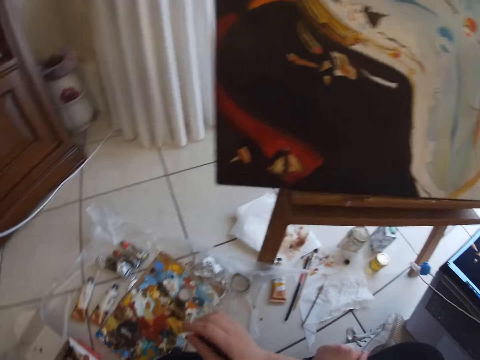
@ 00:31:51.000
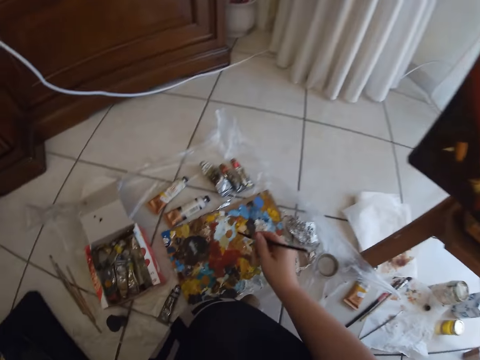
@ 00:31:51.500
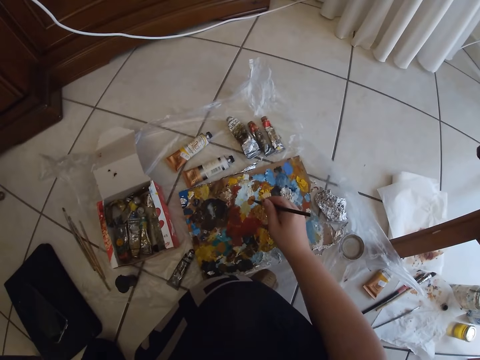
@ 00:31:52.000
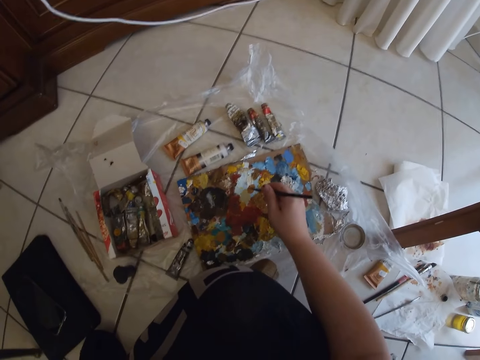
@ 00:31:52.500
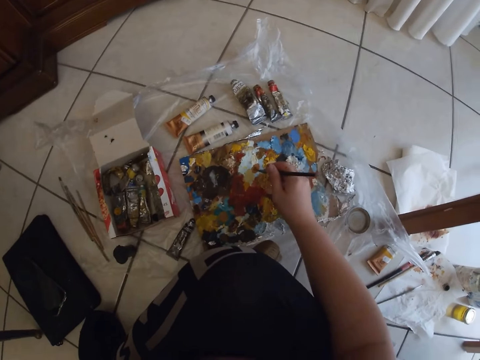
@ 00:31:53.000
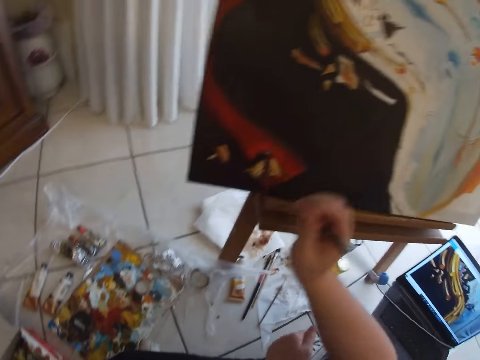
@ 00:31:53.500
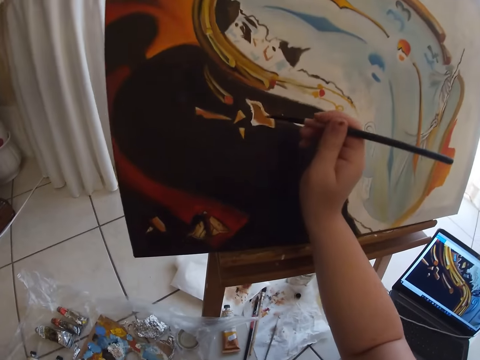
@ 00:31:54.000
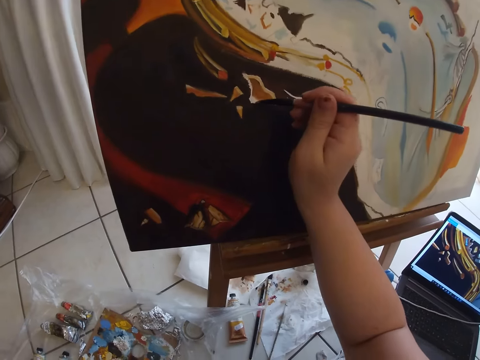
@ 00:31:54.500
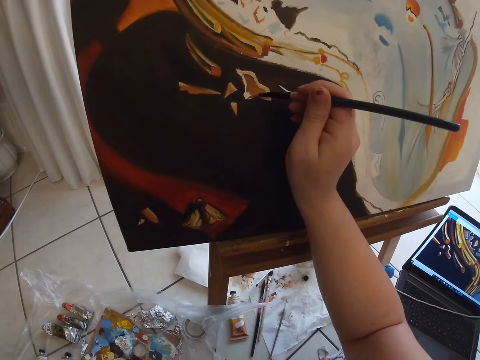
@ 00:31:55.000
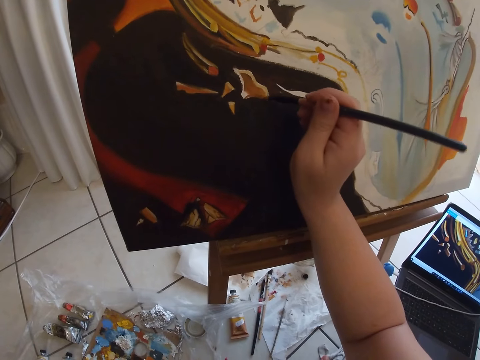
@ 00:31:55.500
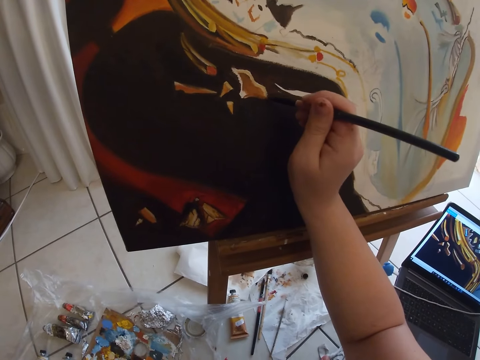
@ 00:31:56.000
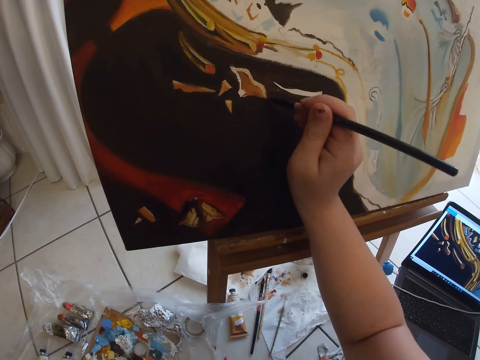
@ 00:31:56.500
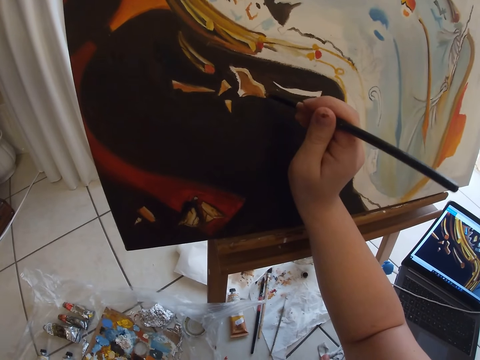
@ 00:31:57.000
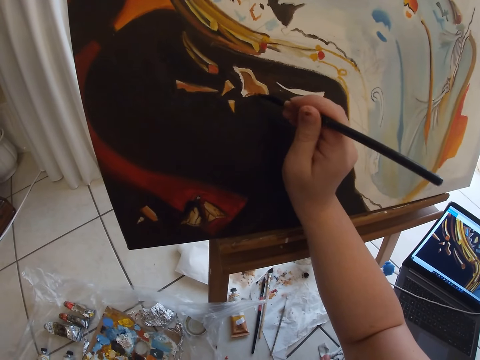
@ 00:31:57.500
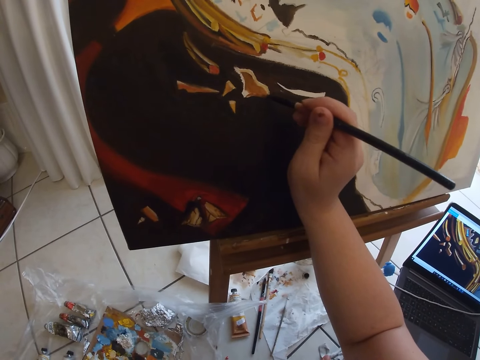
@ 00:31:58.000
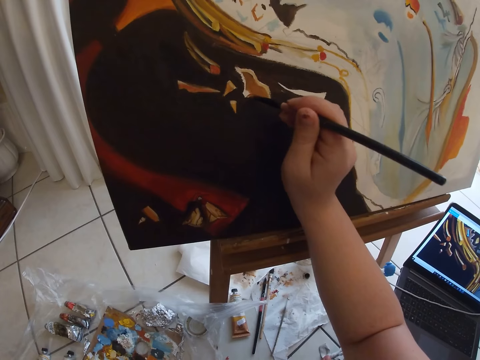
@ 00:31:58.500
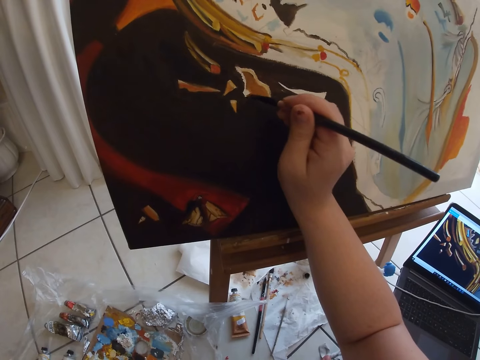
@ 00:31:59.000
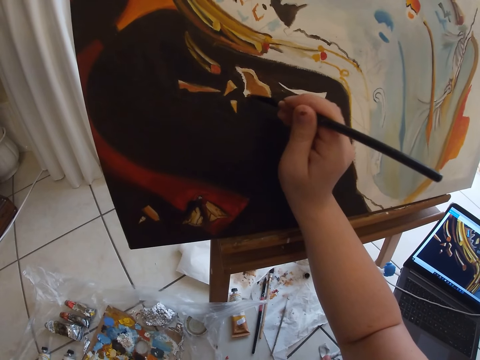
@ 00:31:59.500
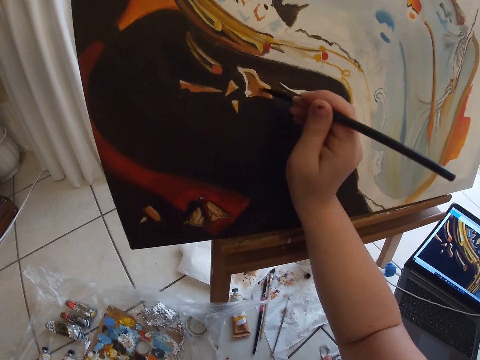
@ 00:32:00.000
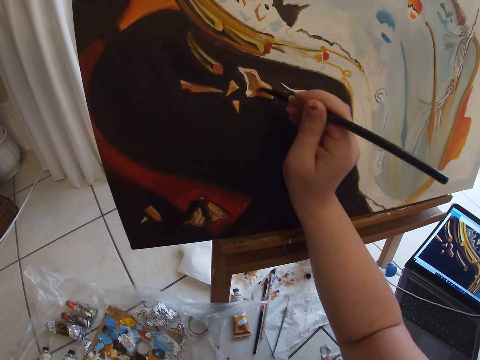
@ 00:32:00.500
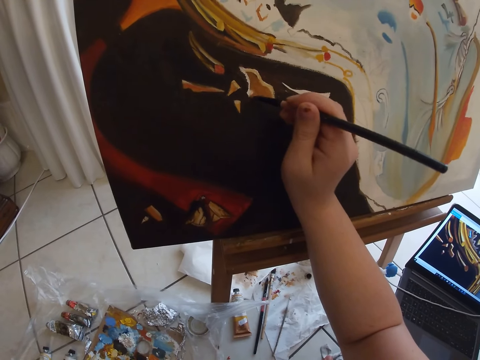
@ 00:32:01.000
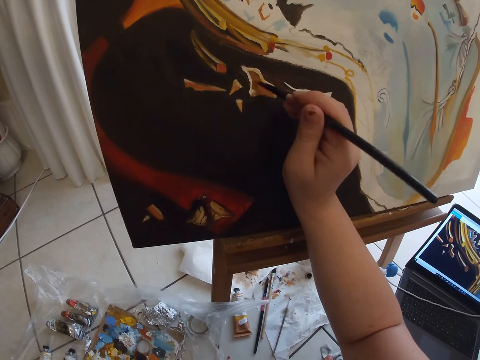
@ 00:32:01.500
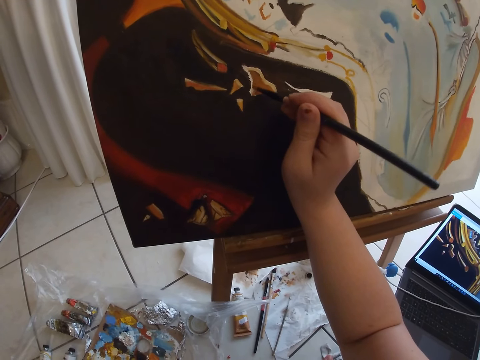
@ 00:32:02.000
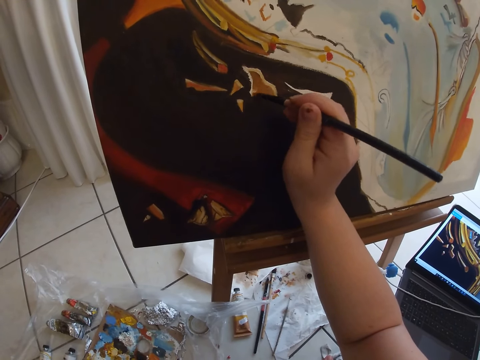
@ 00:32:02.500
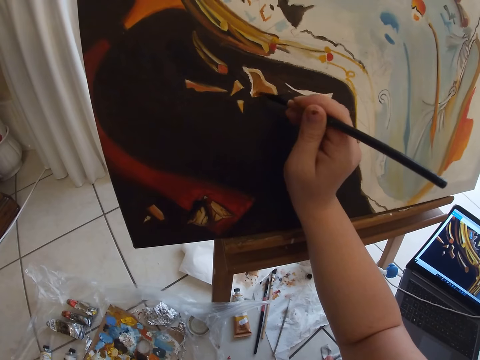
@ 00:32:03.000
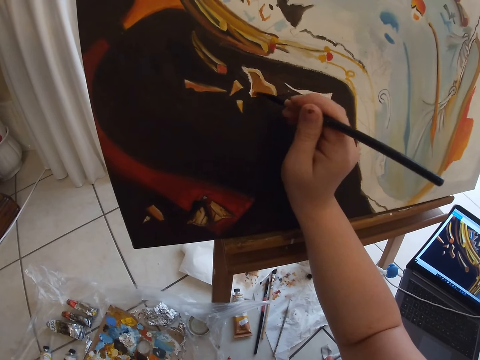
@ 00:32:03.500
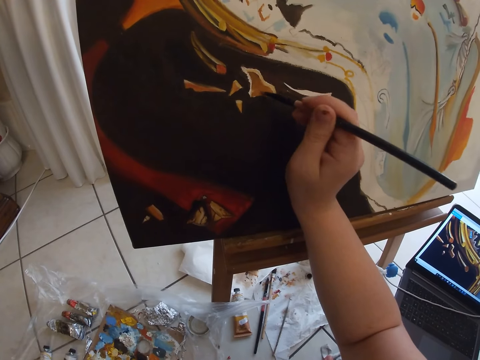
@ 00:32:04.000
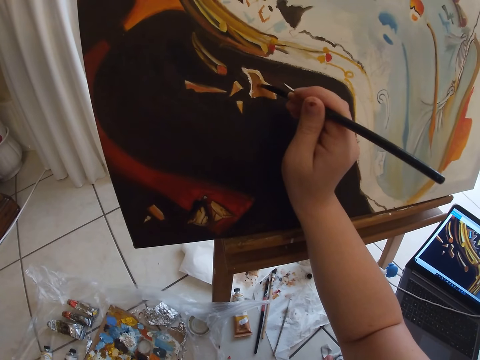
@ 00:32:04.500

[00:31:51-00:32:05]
The camera wearer removes the paint brush from the painting. He dips the painting brush in his right hand on the paint on the floor. He paints on the table or the wall art with the painting brush in his right hand.

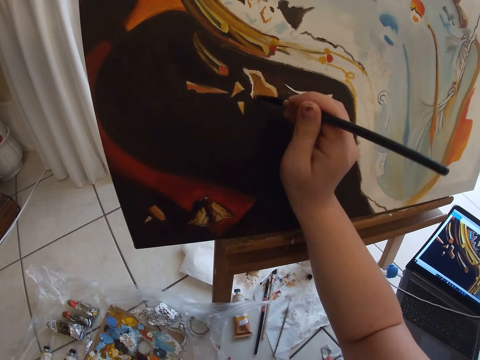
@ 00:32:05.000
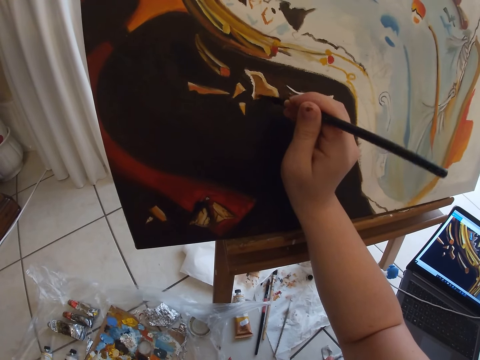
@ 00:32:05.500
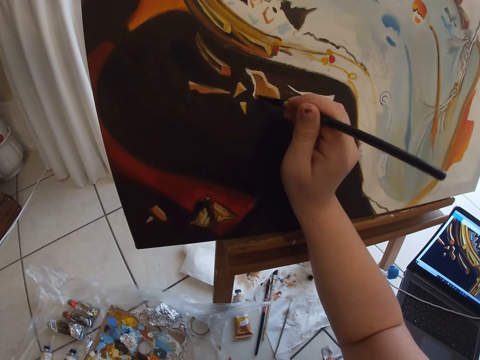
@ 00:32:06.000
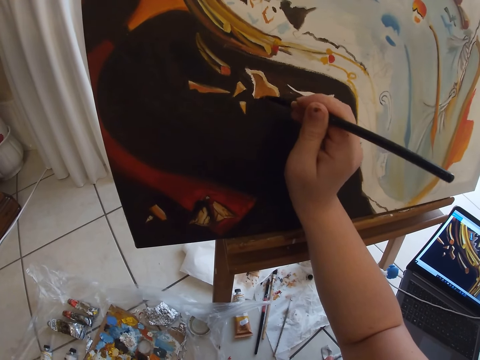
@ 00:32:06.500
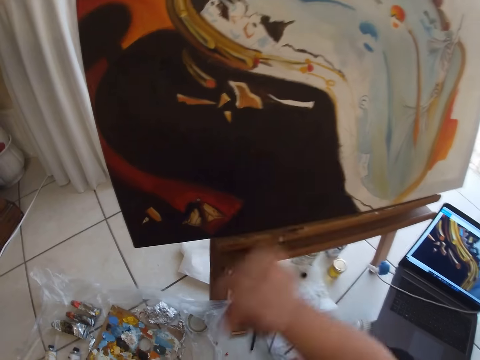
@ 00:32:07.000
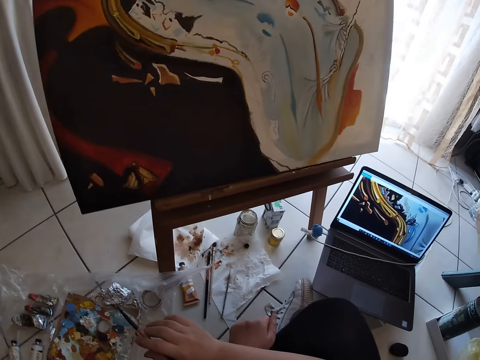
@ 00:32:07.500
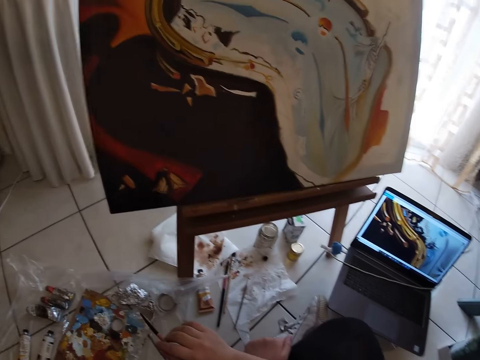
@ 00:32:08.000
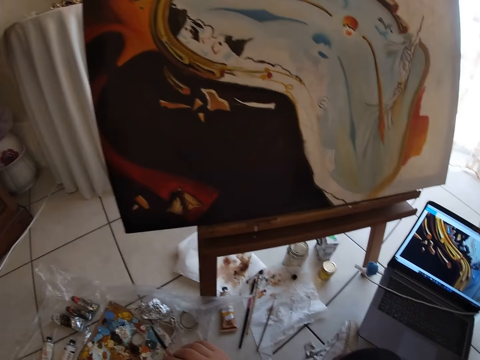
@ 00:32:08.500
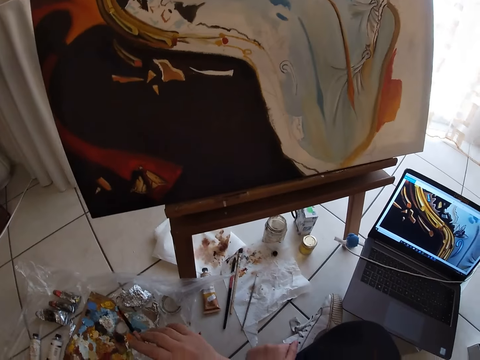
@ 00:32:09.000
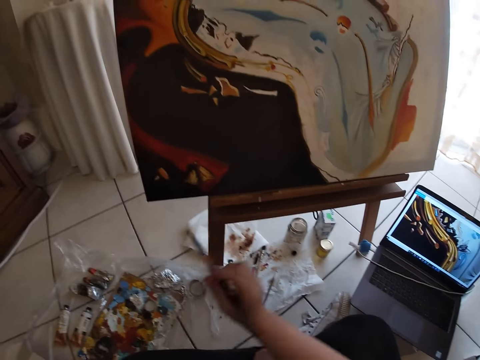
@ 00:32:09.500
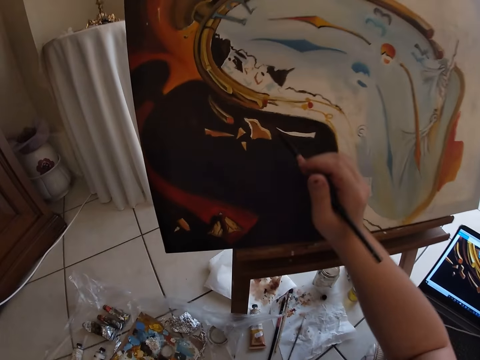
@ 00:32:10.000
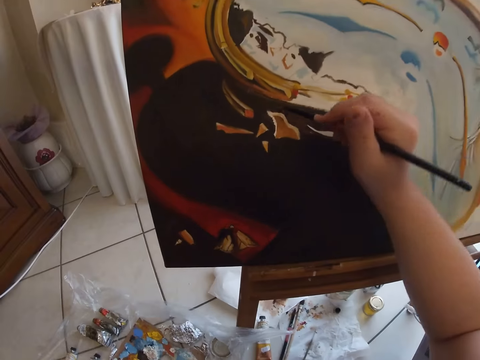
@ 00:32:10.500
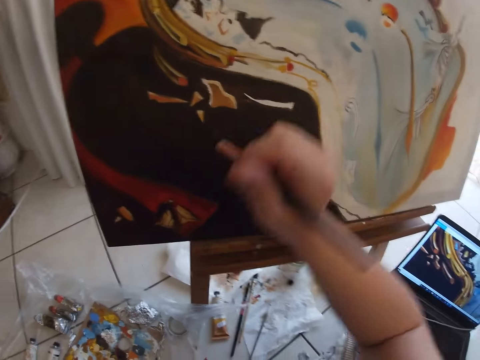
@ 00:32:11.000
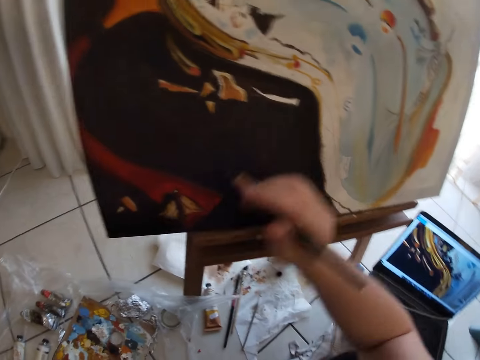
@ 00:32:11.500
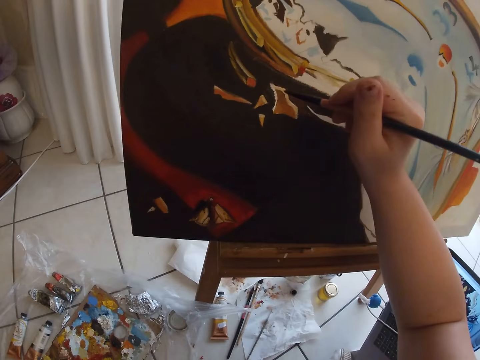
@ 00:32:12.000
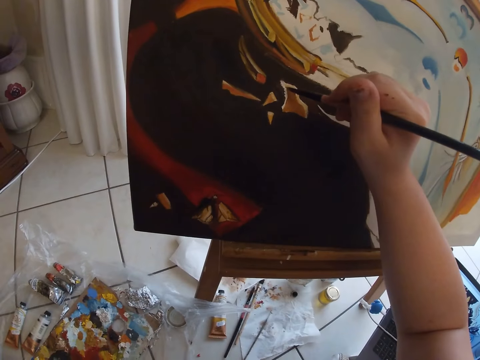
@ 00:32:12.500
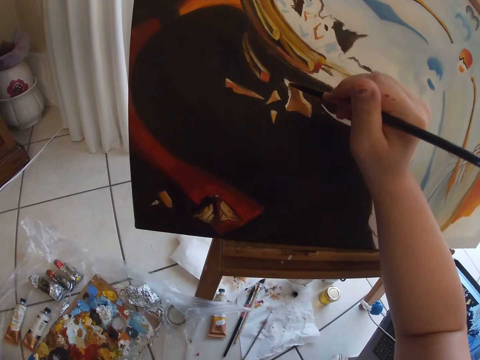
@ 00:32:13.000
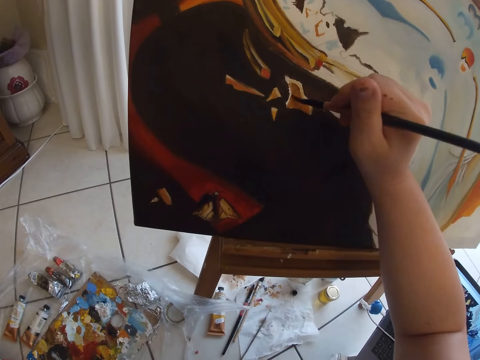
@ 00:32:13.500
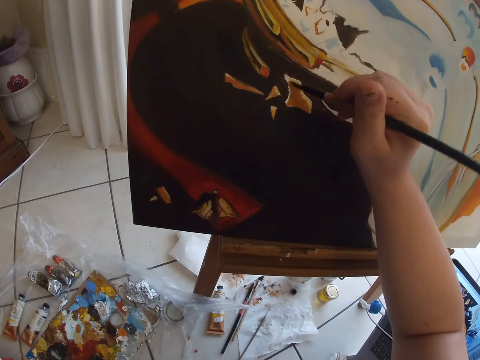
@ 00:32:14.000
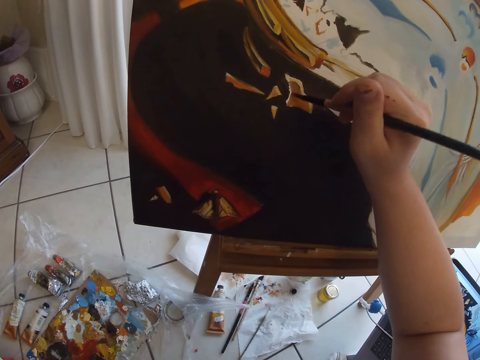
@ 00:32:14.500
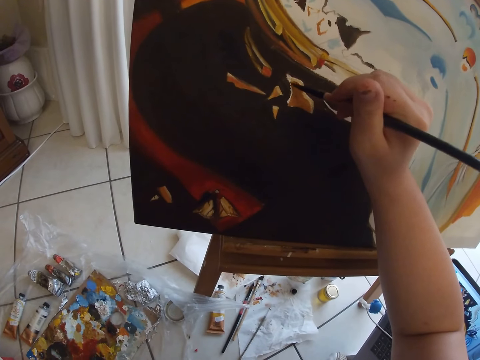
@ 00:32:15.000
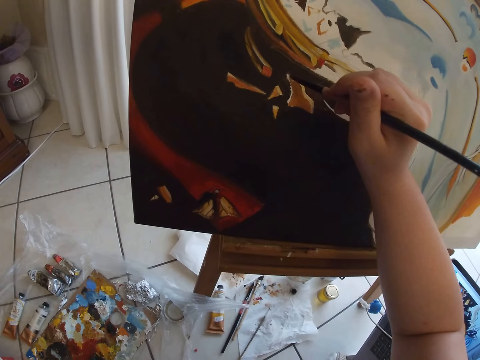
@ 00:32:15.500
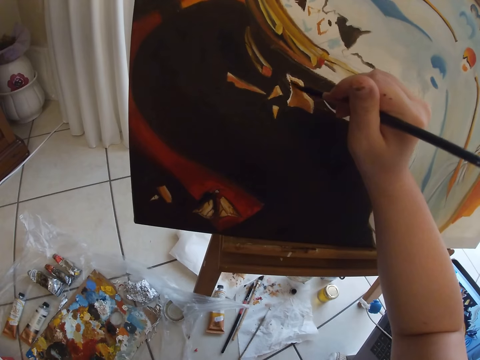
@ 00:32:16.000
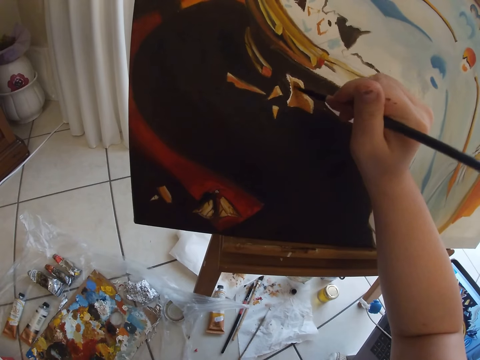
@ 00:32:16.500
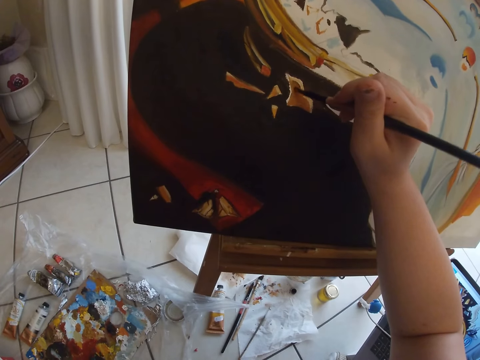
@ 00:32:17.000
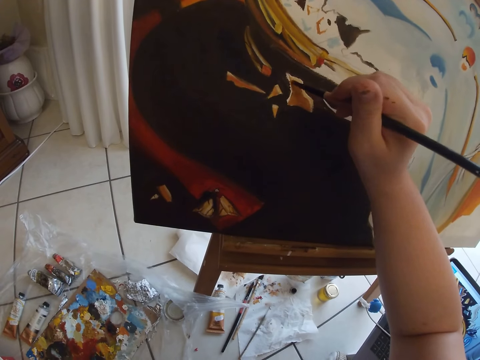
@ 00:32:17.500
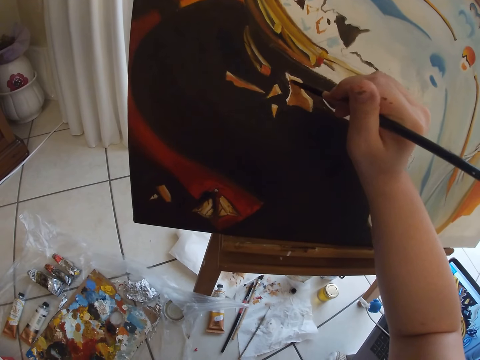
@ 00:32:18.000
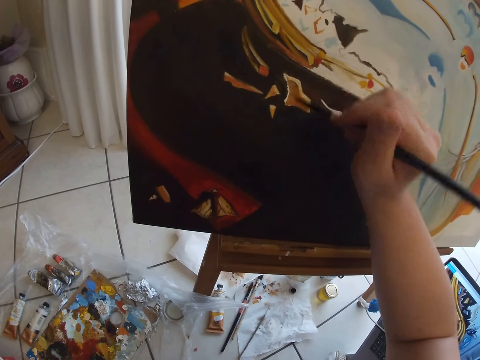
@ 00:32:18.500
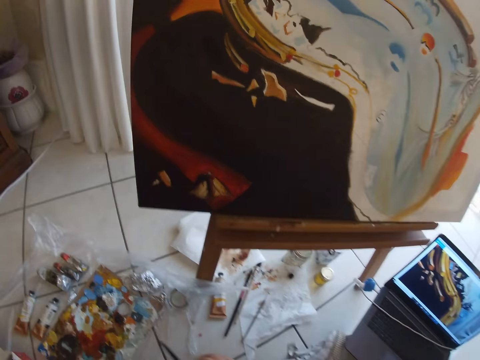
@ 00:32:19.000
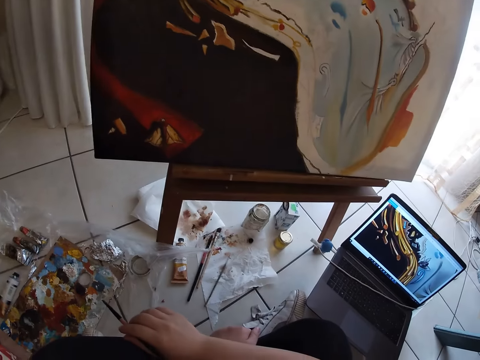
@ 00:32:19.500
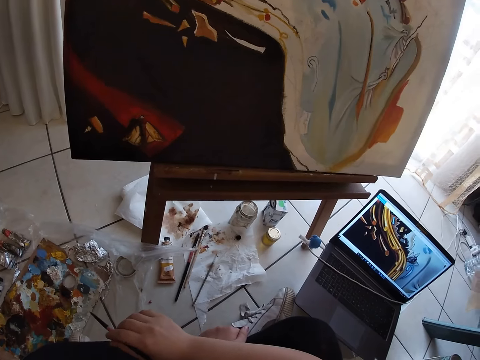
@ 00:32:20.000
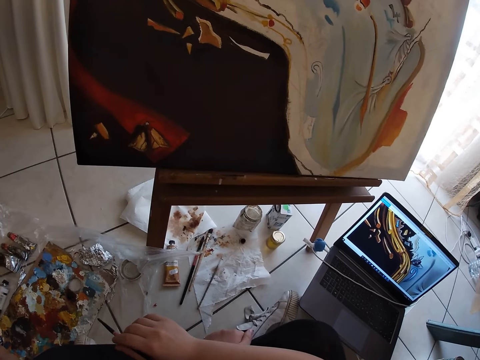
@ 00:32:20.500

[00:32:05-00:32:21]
The camera wearer removes the paint brush from the paint. They paint the wall art using the paint brush. They remove the paint brush from the painting.
